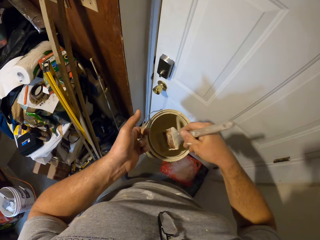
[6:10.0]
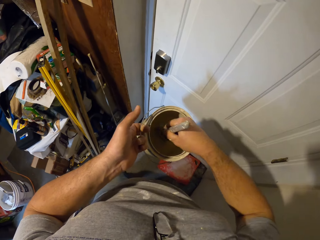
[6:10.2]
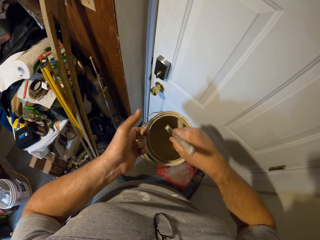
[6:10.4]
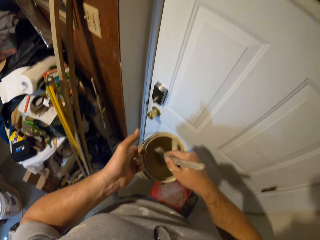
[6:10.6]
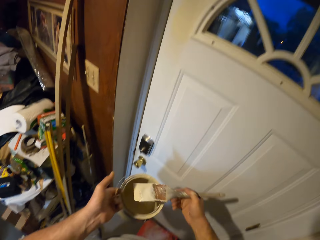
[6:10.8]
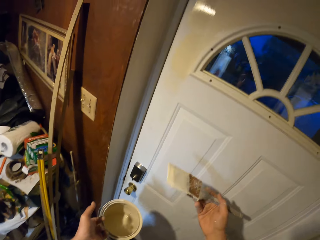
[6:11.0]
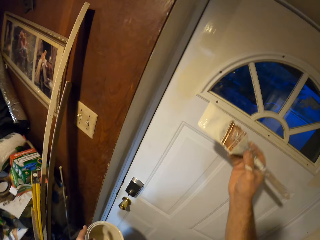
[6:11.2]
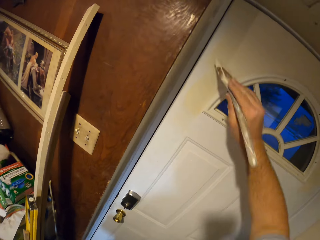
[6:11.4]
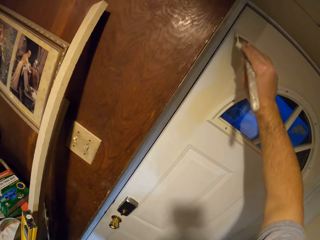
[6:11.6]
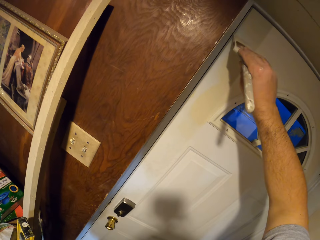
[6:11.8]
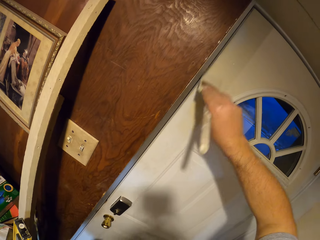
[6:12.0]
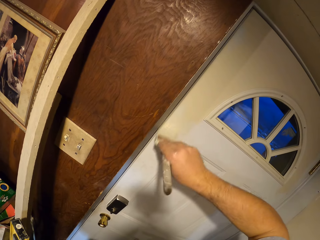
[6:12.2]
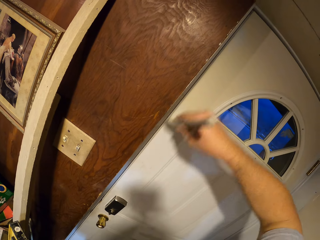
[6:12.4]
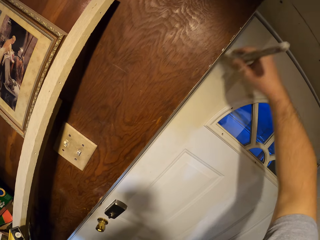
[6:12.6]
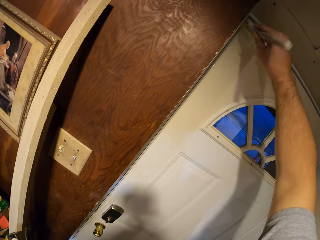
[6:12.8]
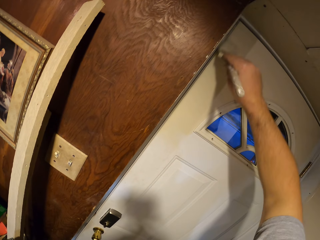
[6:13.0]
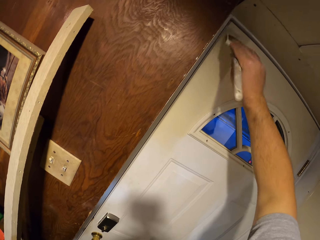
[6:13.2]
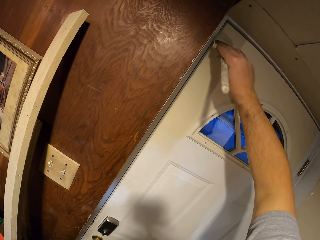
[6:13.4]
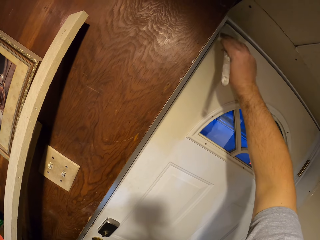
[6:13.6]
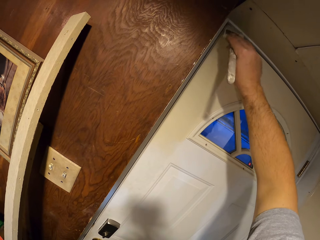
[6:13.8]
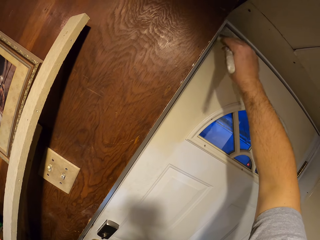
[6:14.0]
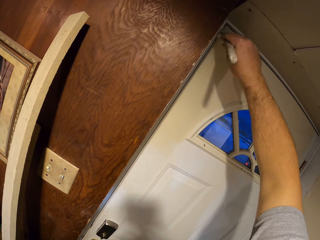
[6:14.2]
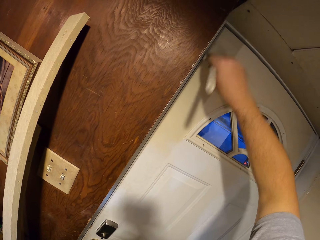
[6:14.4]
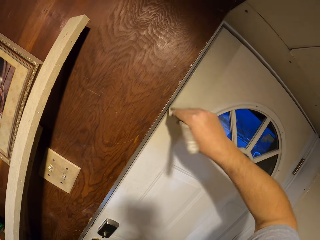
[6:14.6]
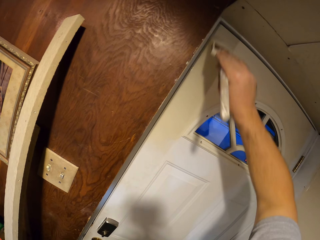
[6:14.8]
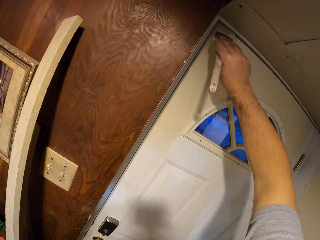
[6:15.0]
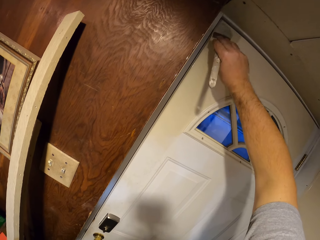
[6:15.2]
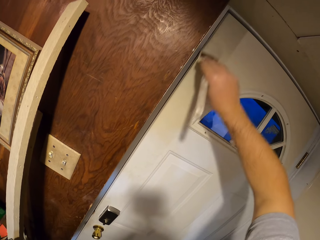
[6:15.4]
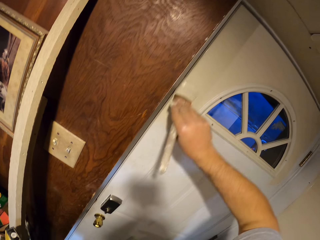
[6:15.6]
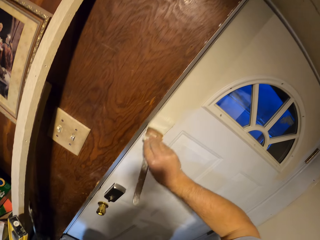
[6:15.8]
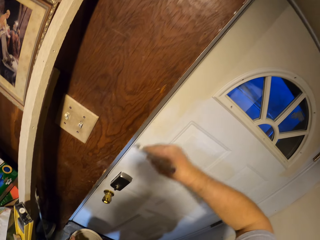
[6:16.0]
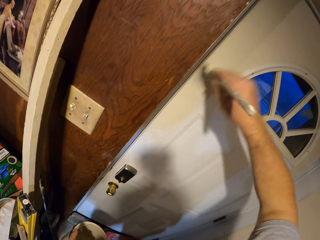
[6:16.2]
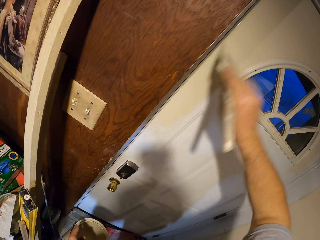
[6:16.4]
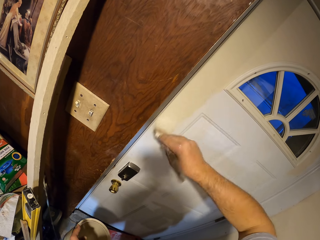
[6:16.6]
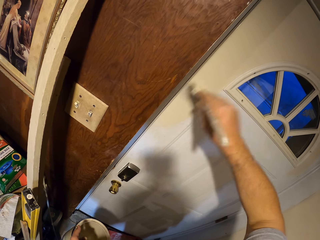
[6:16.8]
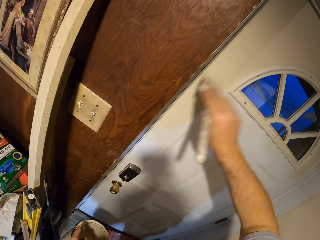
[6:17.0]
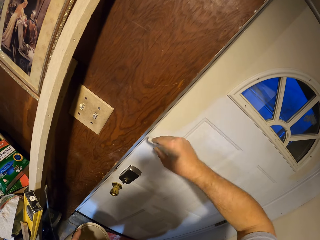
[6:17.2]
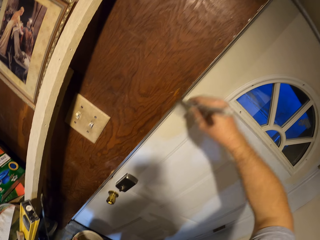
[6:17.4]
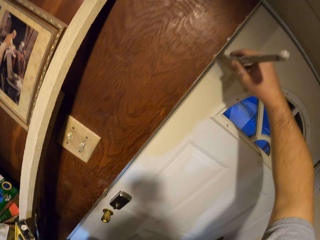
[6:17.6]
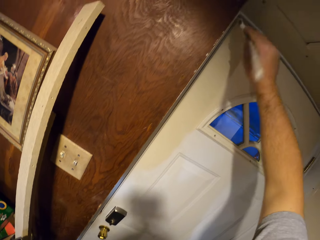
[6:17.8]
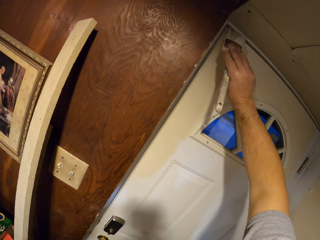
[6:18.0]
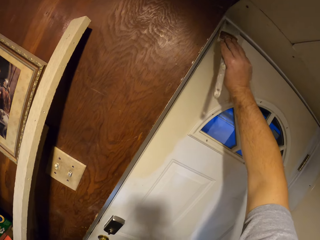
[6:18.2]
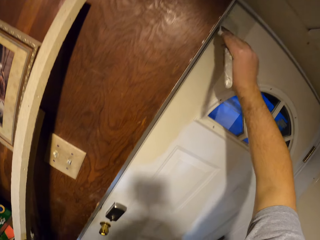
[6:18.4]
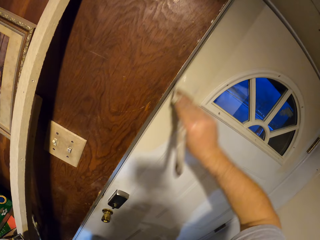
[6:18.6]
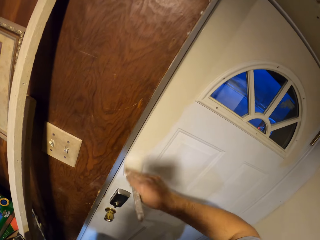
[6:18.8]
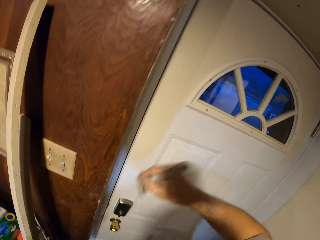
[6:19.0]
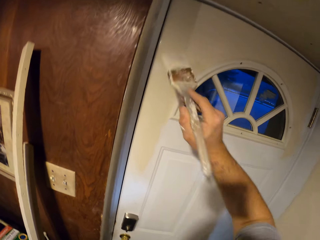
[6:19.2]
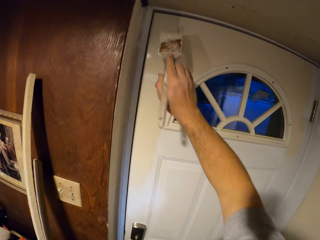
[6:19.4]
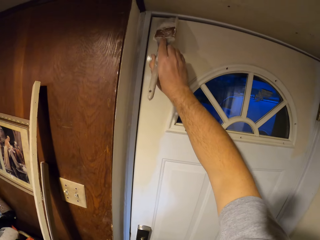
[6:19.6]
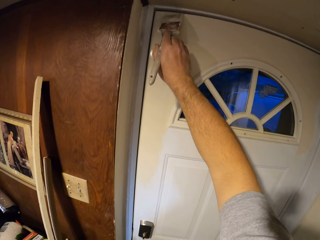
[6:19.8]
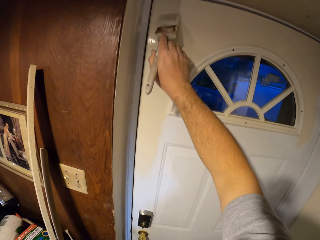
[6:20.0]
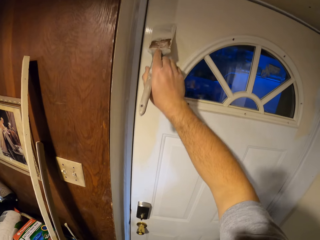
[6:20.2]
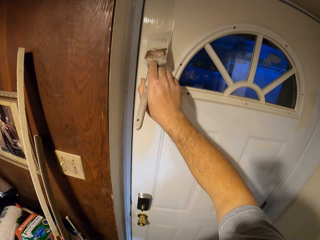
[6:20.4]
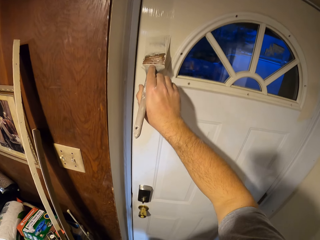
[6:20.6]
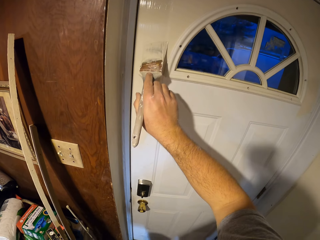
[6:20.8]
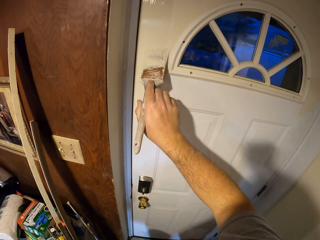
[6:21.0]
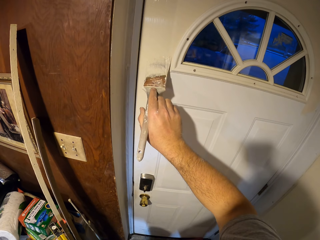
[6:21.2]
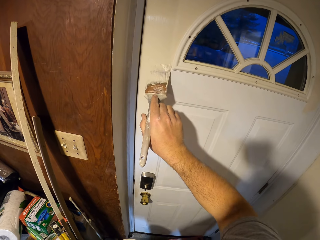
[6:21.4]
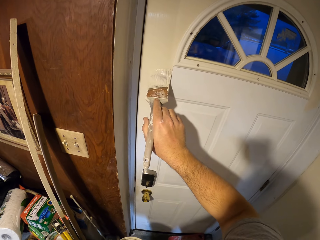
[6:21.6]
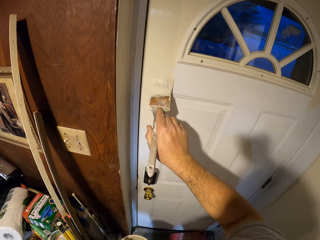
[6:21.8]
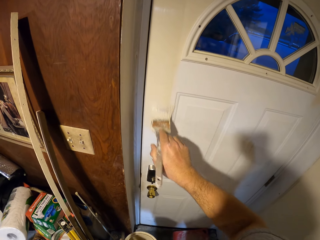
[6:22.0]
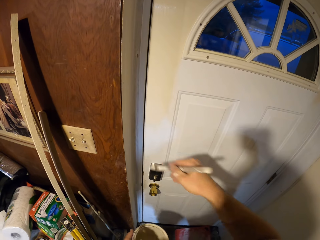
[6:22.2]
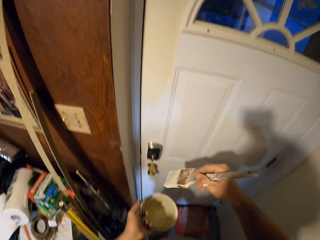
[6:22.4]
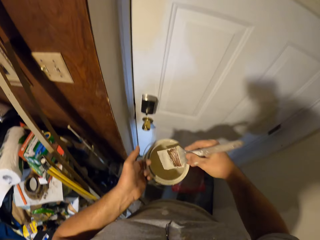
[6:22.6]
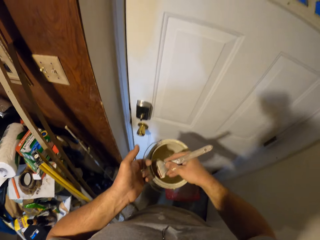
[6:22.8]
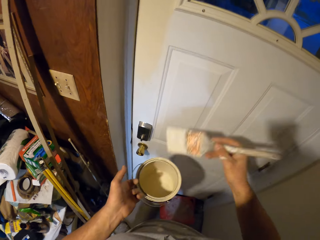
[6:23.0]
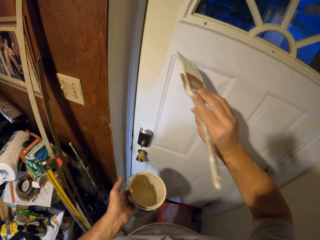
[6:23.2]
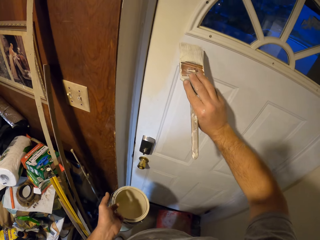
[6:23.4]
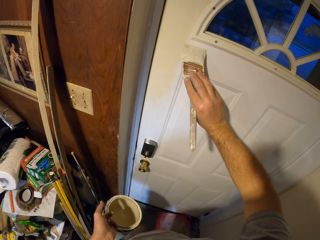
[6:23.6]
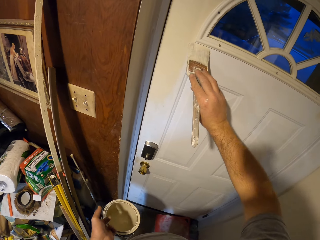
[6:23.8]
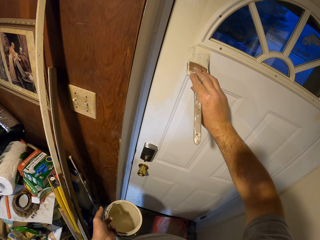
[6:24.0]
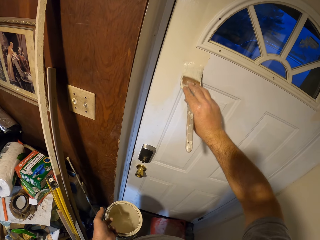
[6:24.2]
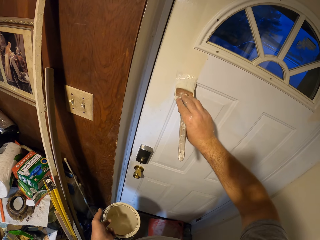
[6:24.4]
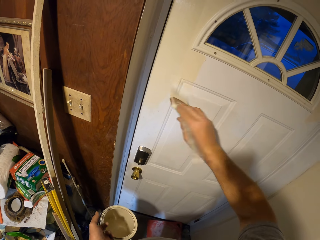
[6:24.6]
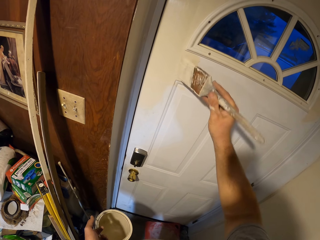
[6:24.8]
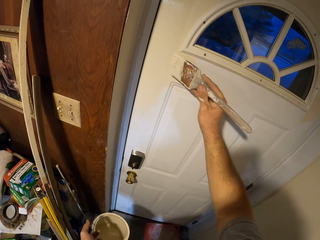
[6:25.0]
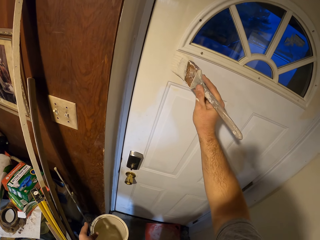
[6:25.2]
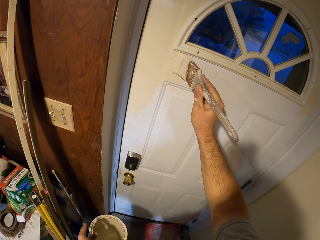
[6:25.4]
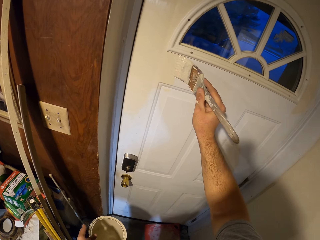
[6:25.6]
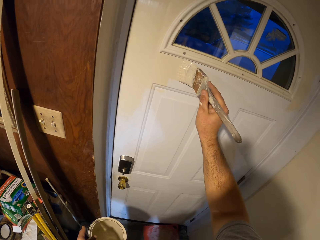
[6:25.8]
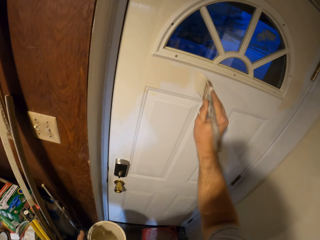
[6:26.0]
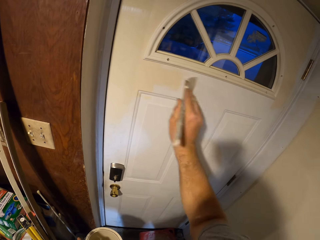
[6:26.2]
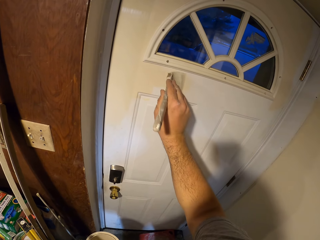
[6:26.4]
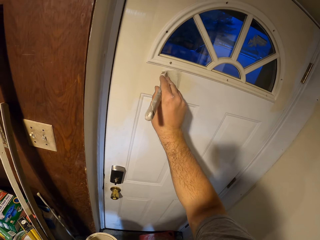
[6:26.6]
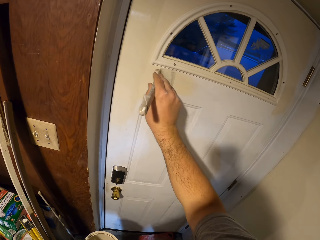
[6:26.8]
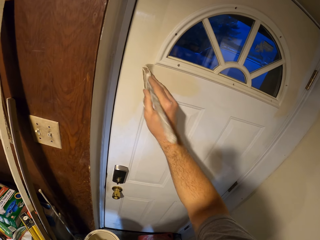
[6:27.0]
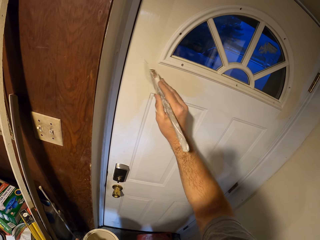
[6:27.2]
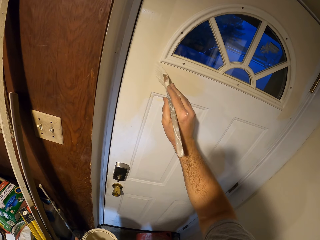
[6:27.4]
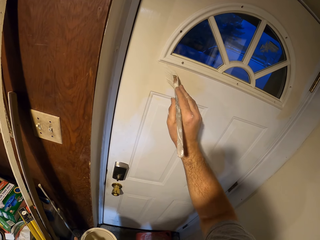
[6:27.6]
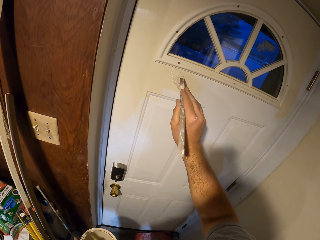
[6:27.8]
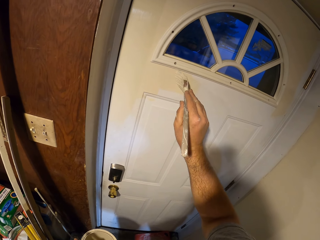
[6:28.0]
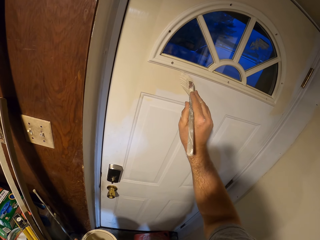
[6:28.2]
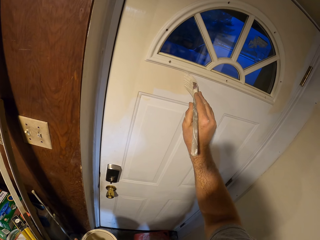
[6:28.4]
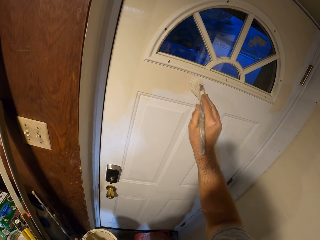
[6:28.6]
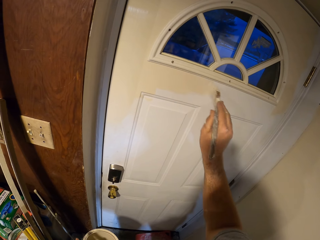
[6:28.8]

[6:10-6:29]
The camera wearer dips the paint brush into the paint container. They paint the door with the paint brush. They dip the paint brush into the paint container. They paint the door with the paint brush.

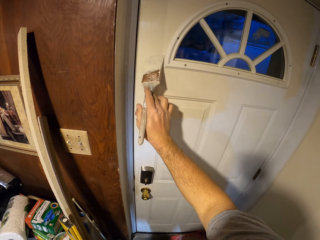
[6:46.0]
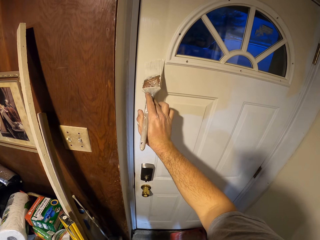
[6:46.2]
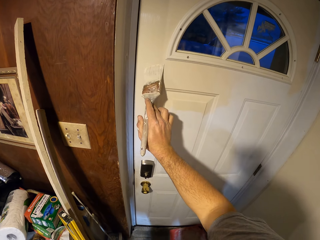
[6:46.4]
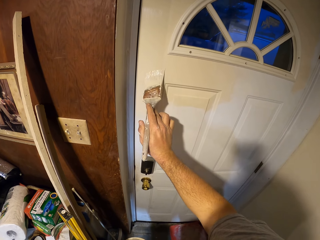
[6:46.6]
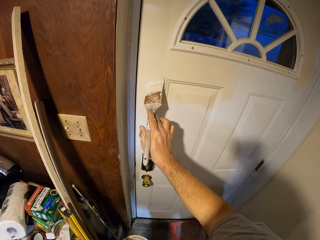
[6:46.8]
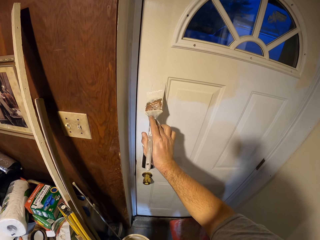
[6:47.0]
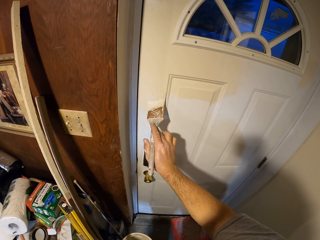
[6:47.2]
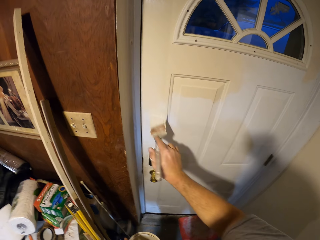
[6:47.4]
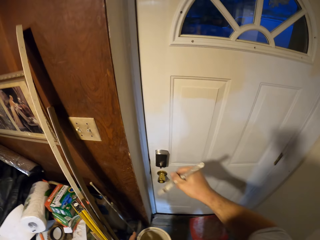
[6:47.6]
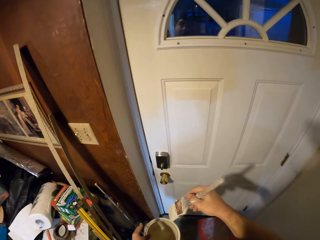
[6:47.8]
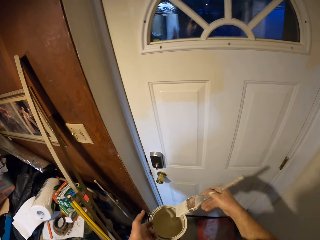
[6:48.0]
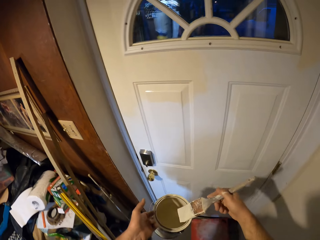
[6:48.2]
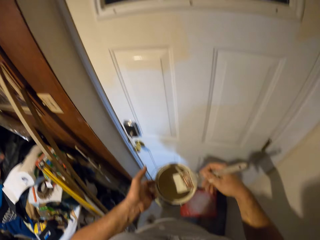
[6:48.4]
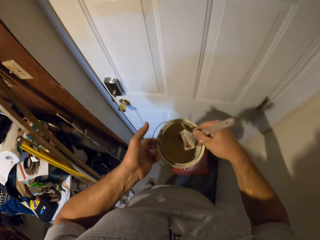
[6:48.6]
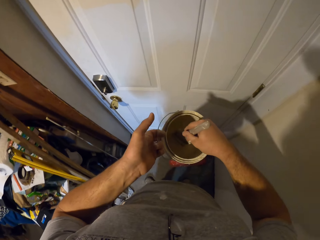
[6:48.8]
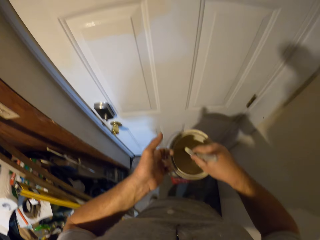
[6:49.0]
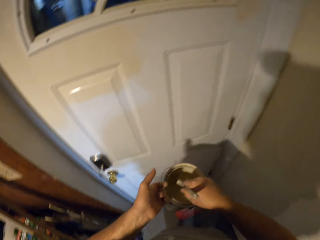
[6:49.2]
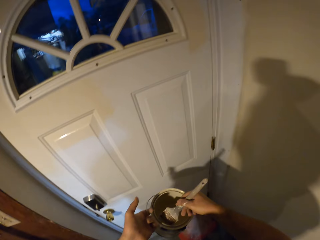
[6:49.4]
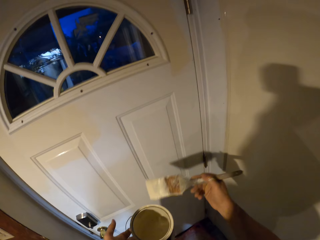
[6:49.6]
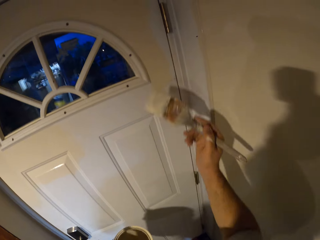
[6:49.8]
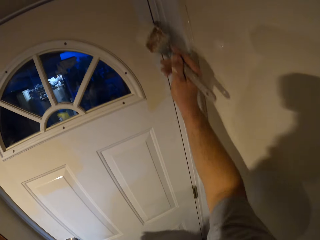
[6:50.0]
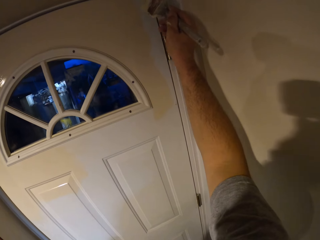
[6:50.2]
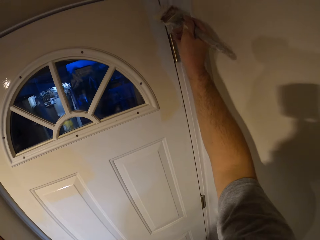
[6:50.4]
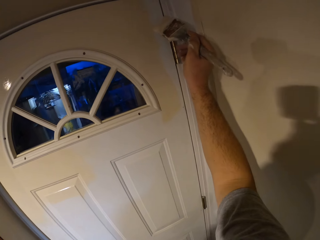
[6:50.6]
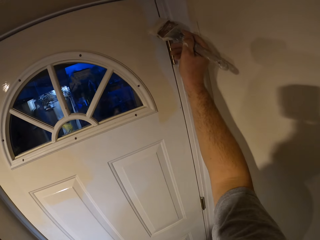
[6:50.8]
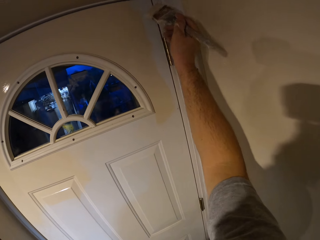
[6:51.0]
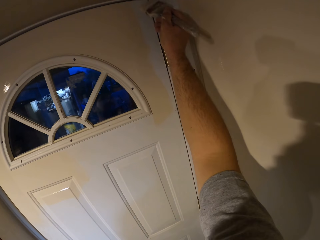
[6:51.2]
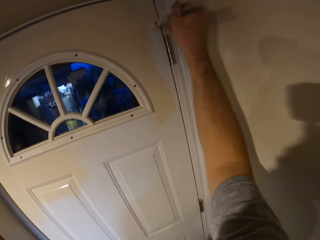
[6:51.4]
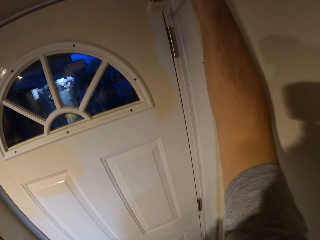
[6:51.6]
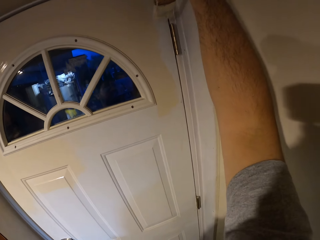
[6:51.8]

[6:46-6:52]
The camera wearer dips the paint brush into the paint container. They paint the door with the paint brush.
